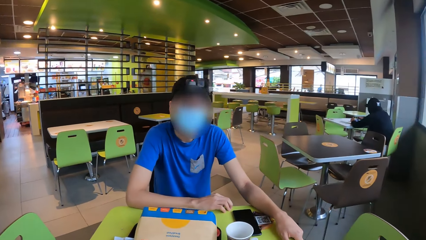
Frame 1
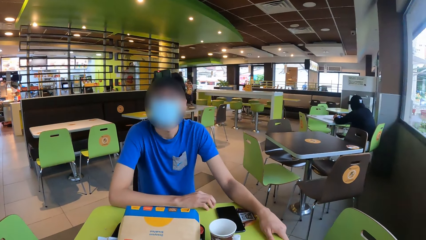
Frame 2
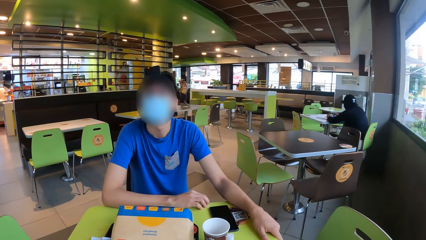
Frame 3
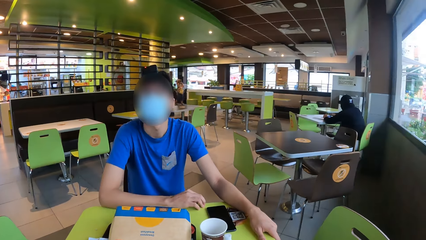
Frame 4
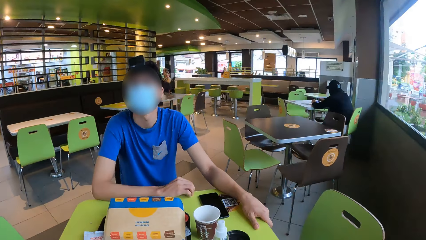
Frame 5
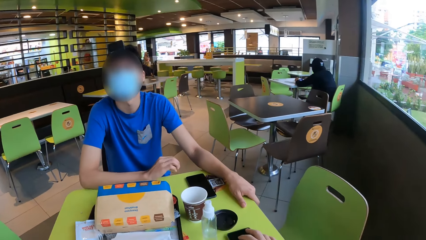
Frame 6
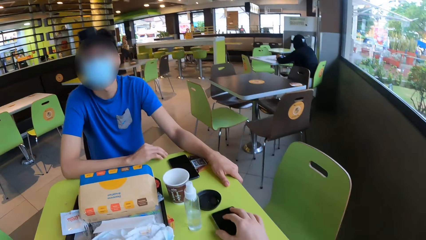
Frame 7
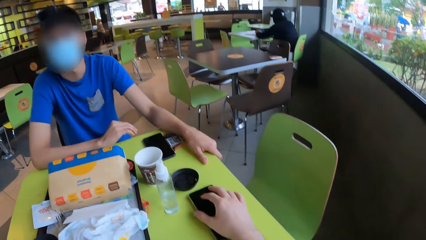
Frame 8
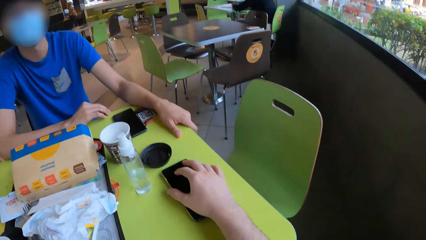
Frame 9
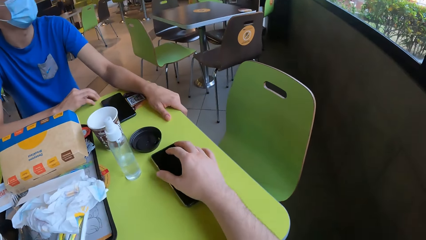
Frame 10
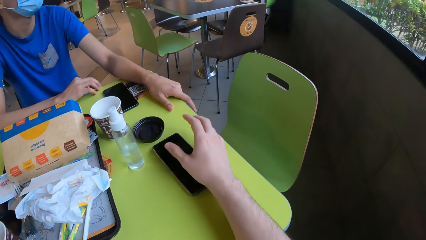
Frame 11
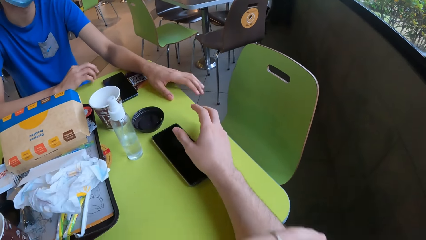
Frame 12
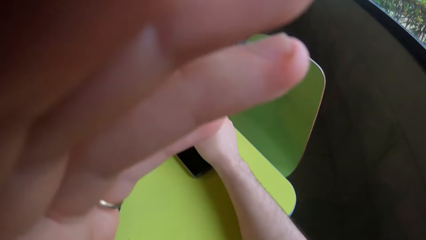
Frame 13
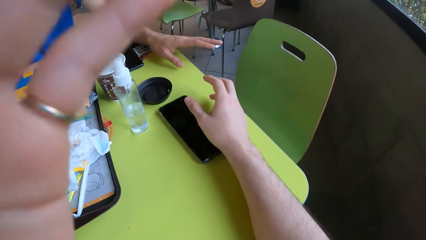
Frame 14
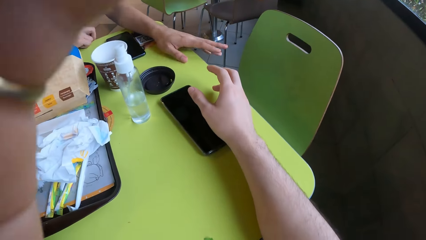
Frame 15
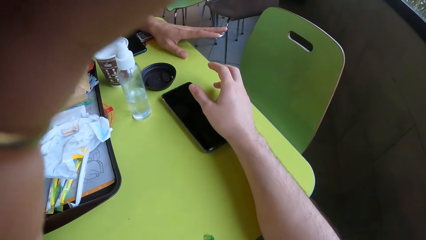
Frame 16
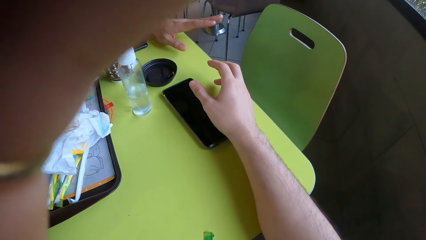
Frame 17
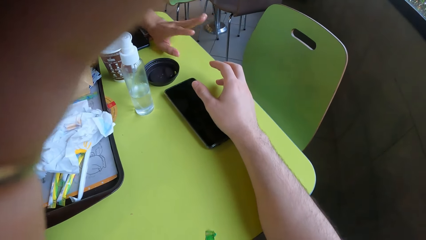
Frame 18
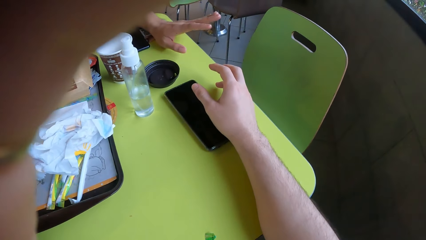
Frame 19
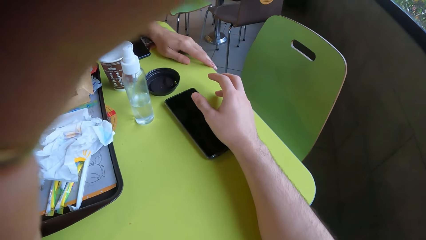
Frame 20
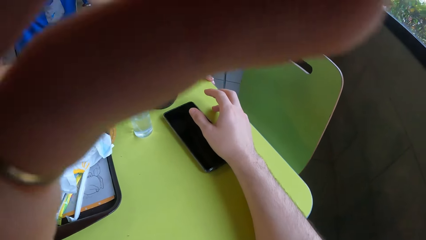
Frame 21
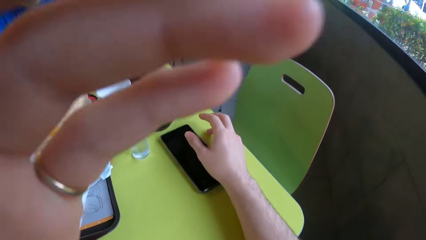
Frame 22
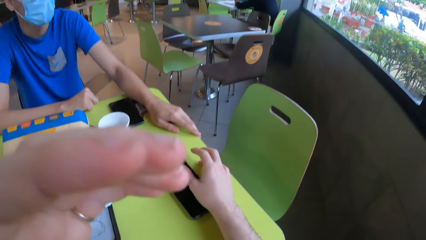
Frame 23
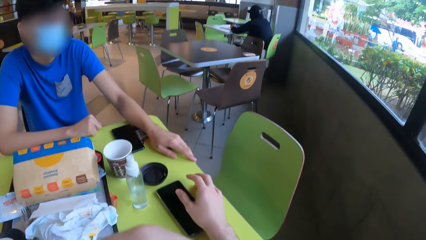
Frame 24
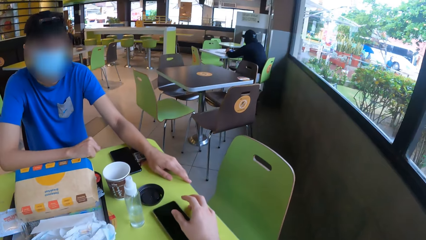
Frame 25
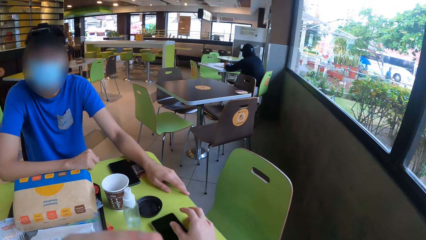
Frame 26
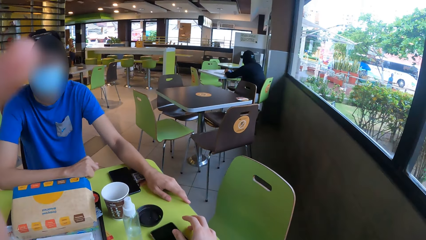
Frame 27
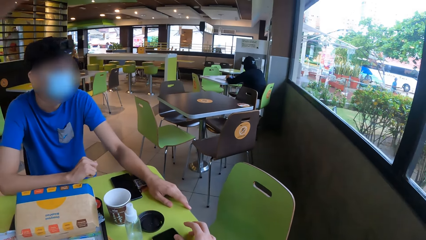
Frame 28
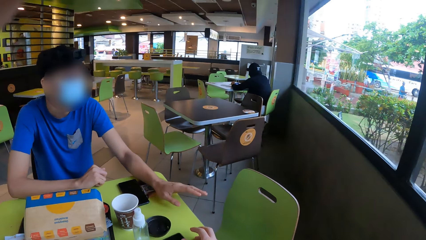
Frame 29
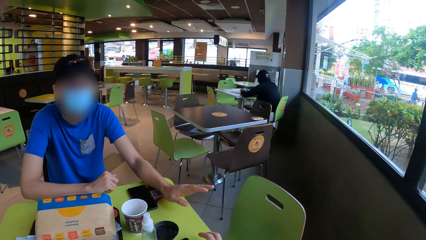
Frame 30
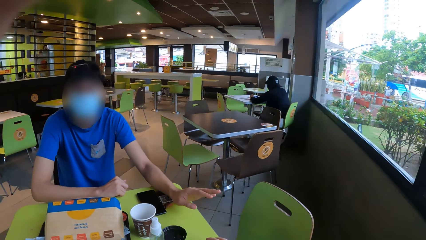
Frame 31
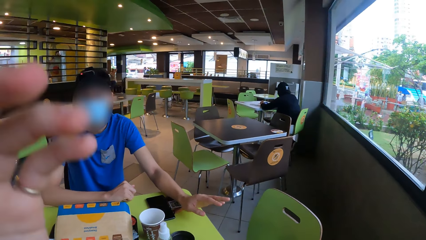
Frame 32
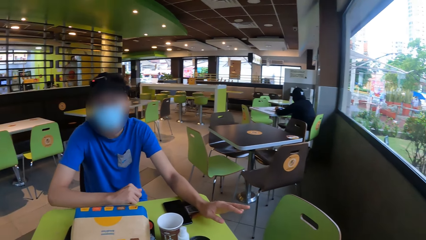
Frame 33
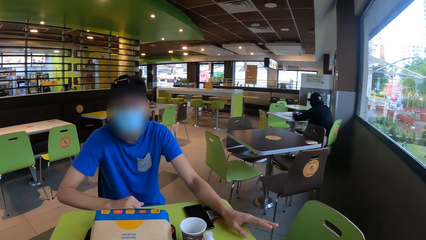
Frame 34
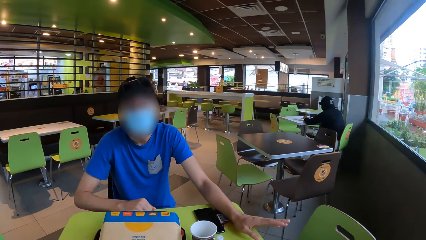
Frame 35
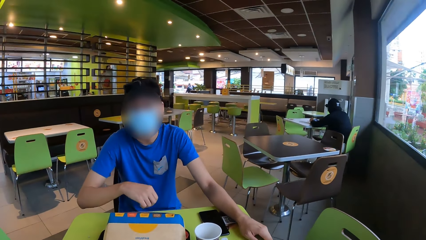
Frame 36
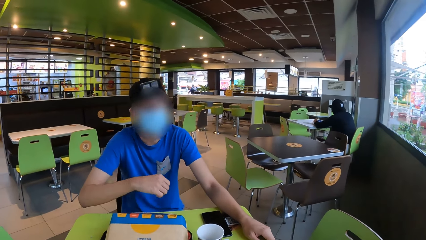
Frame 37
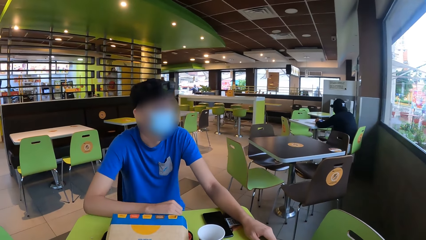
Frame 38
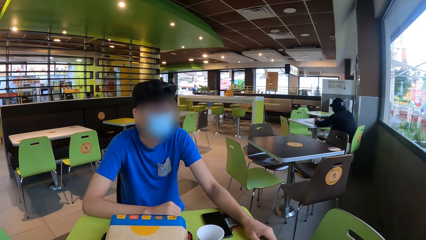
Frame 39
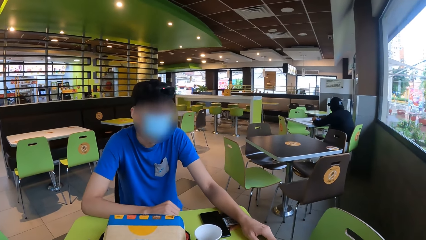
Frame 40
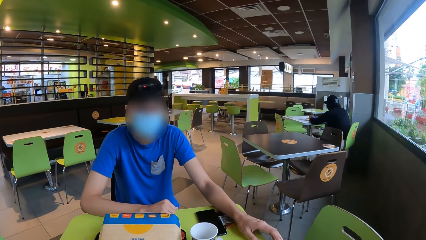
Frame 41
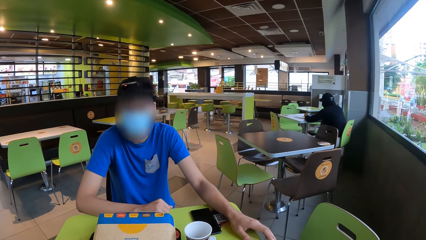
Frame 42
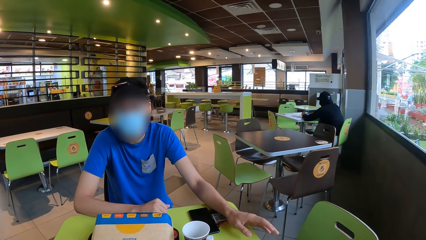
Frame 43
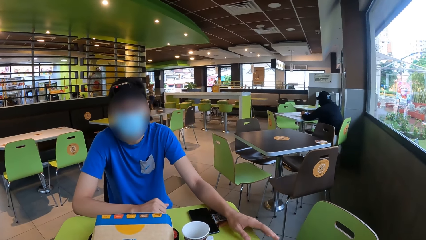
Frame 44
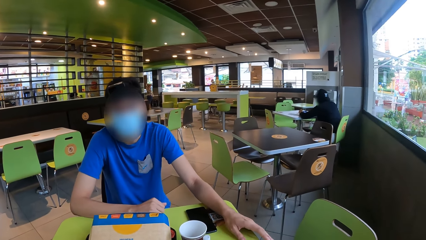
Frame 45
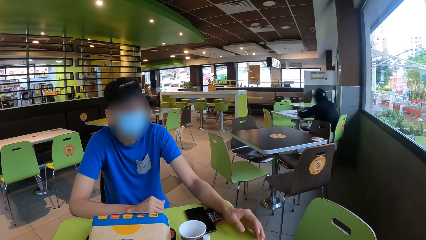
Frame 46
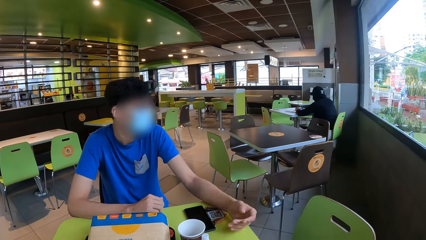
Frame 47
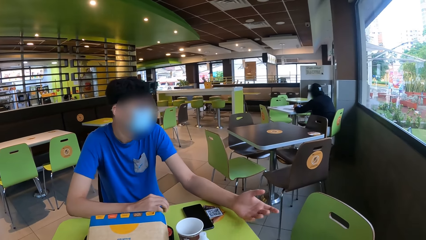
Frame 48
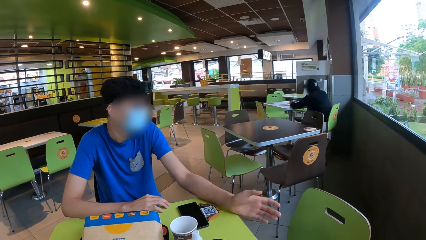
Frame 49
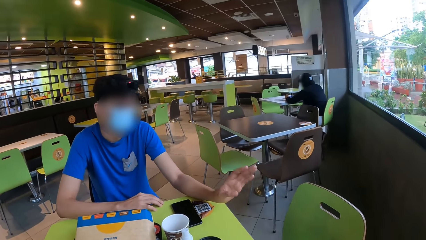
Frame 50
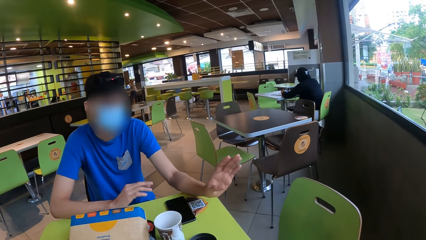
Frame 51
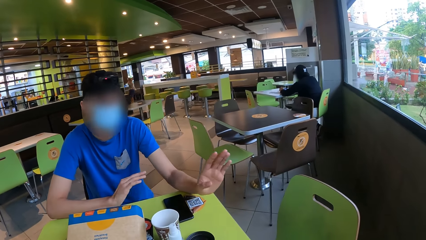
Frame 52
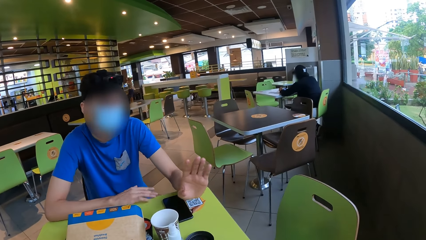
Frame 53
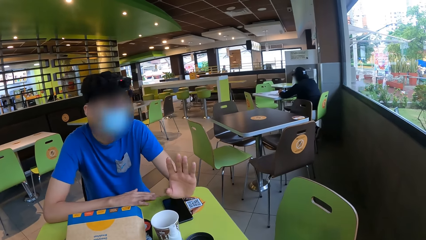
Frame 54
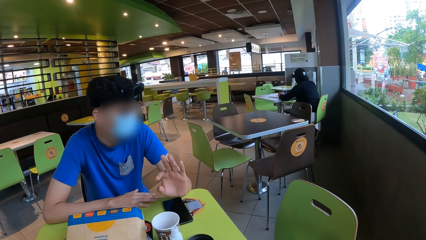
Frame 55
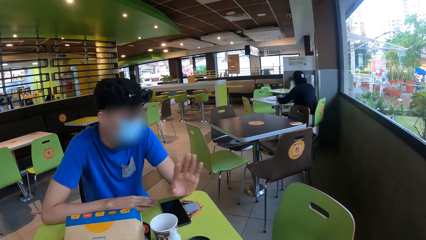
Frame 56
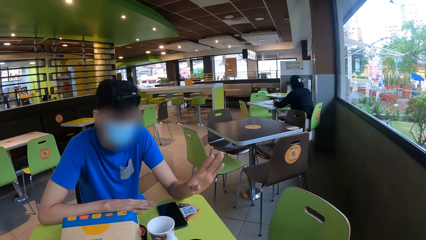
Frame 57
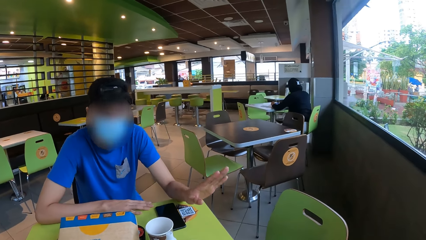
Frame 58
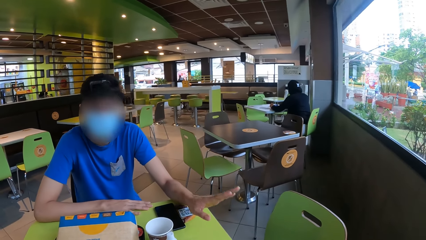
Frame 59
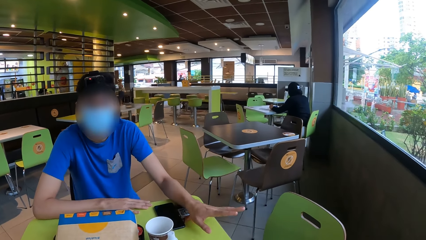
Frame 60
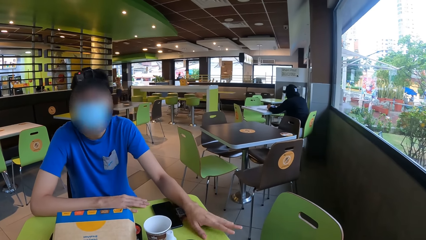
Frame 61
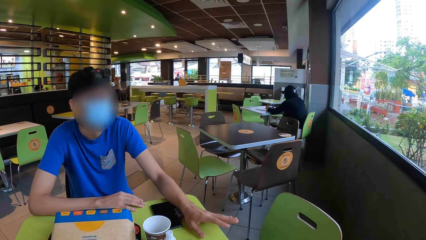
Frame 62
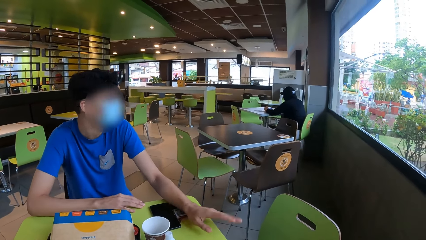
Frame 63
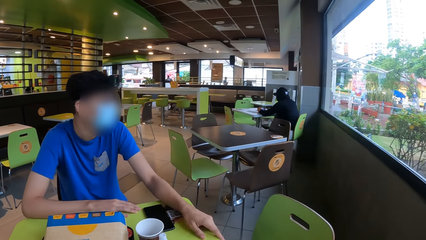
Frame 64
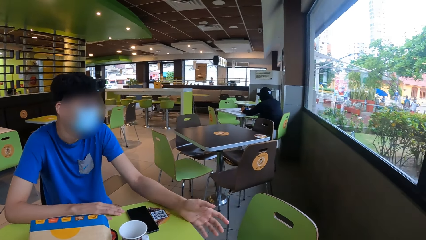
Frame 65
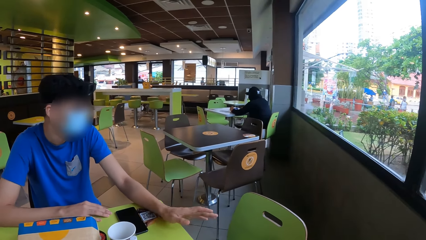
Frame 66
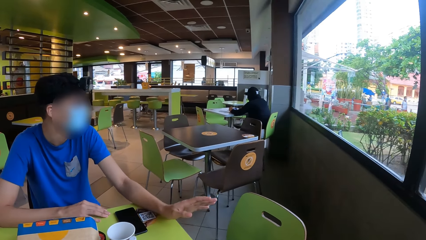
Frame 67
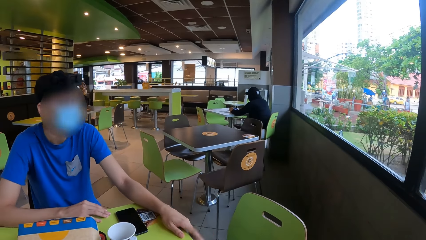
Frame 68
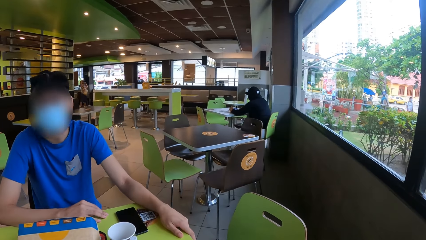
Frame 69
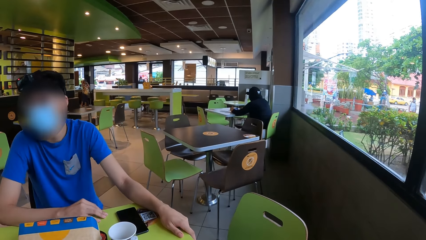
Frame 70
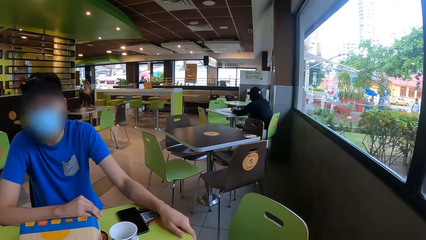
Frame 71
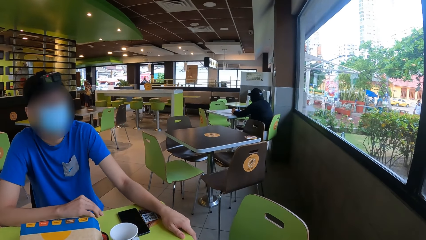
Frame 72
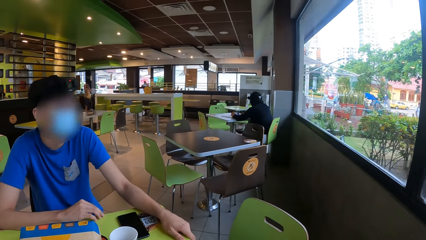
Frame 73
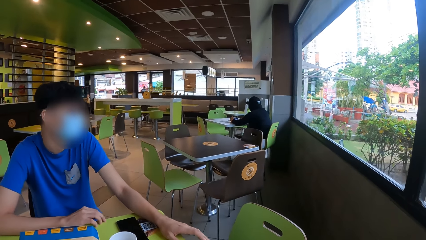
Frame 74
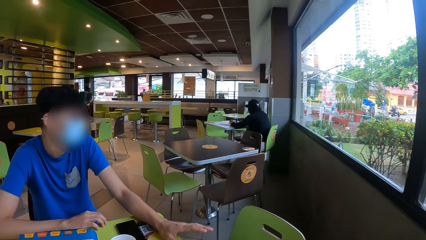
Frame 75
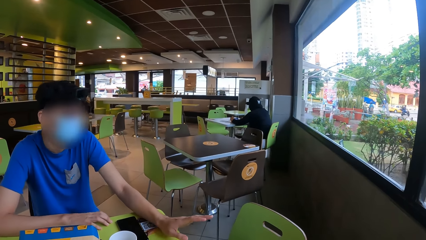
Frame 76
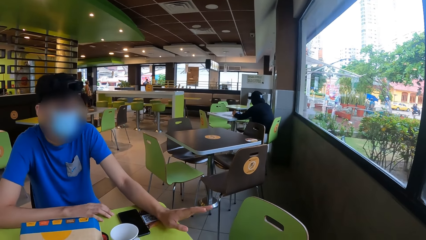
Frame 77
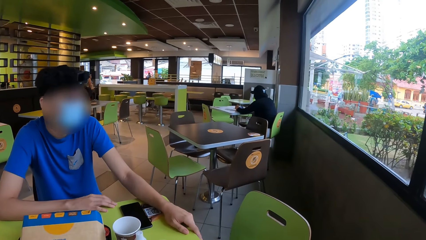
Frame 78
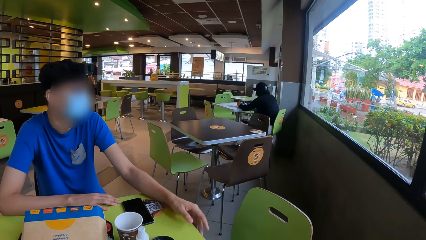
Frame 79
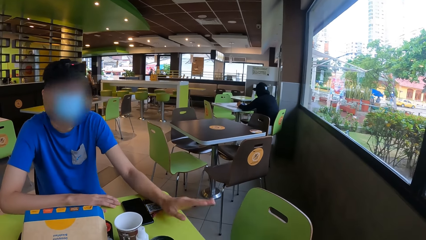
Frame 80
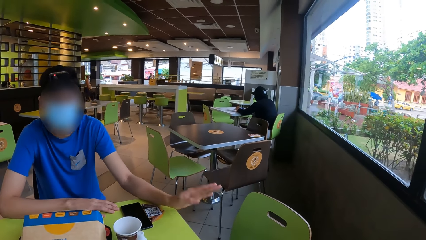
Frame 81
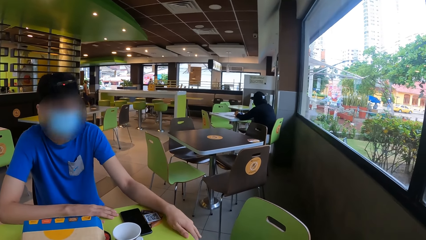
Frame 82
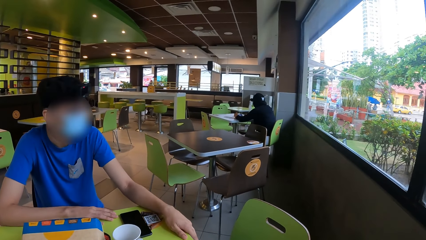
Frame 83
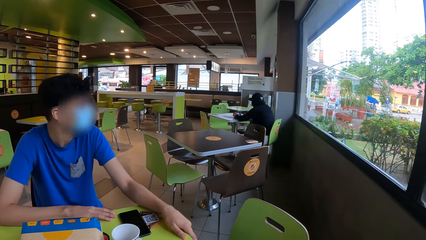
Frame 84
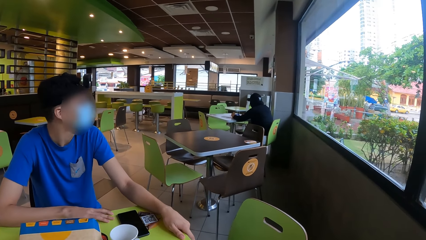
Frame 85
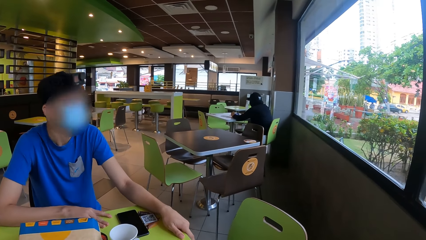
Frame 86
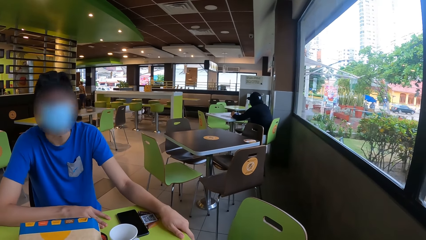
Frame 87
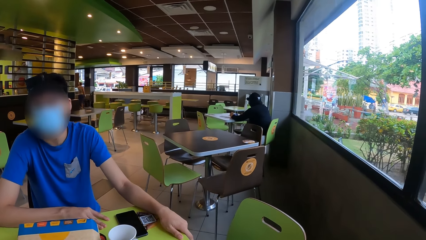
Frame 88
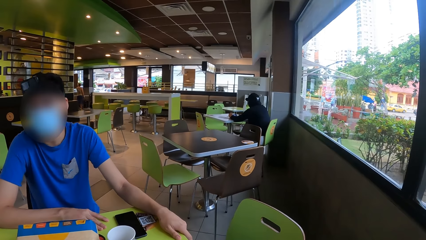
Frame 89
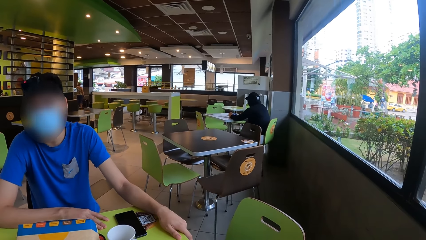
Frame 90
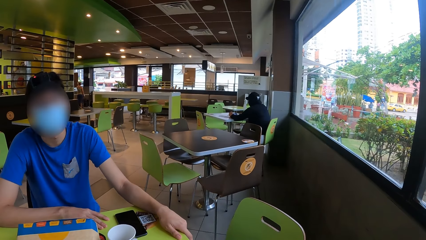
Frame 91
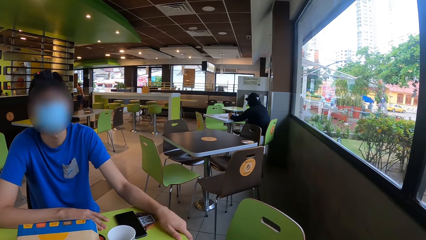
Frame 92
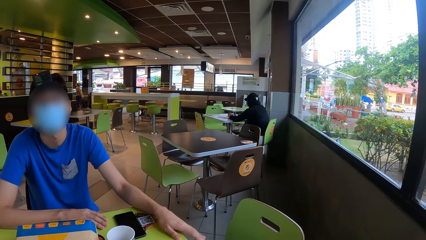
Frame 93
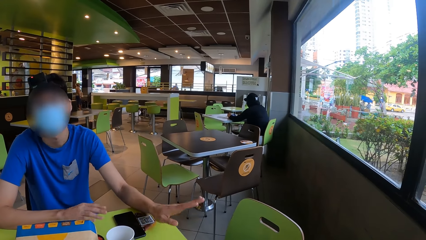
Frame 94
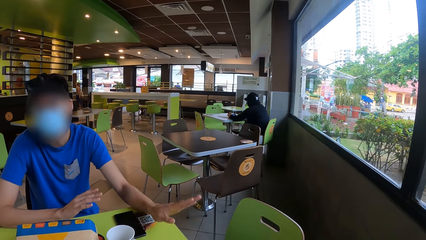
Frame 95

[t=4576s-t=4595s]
The camera wearer looks down. They adjust the camera. They interact with a person. They gesture with the left hand. They look in front.
